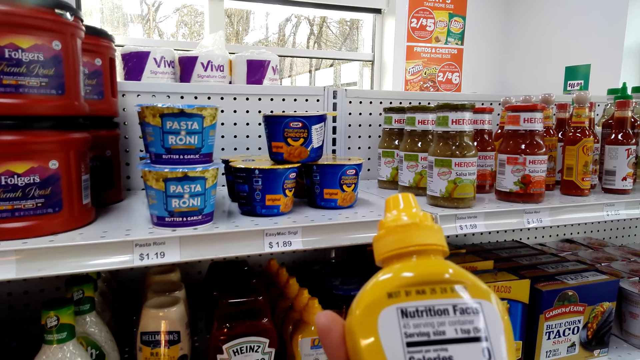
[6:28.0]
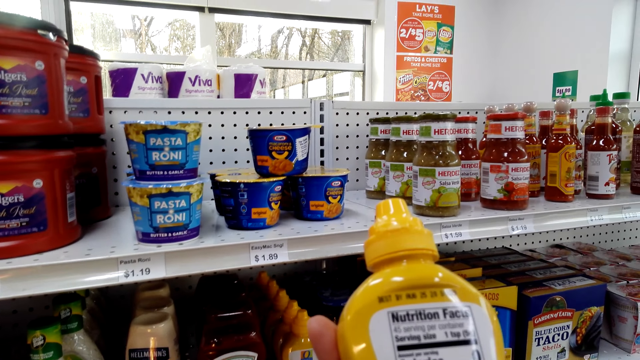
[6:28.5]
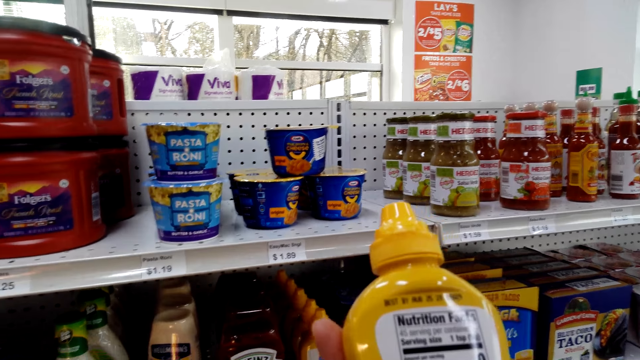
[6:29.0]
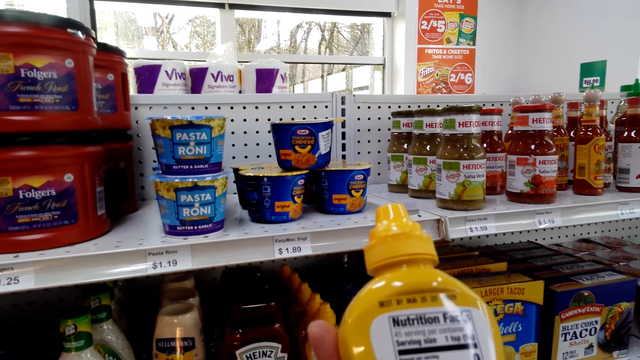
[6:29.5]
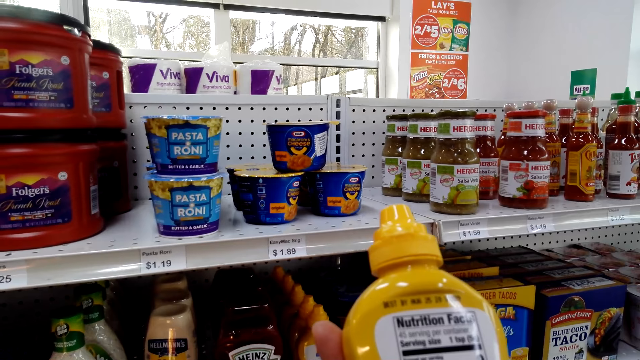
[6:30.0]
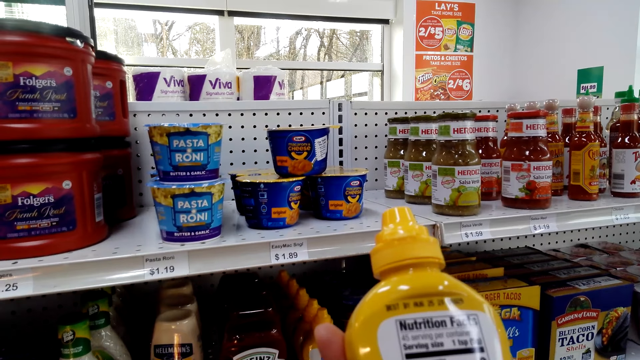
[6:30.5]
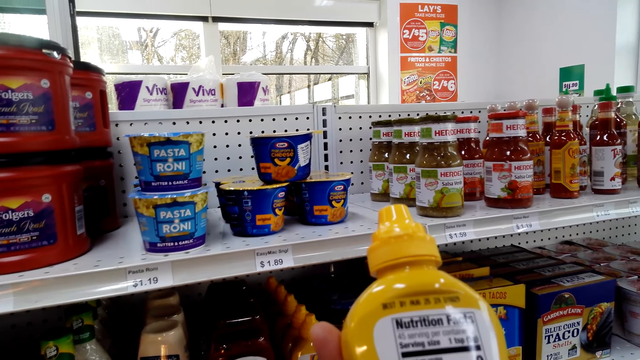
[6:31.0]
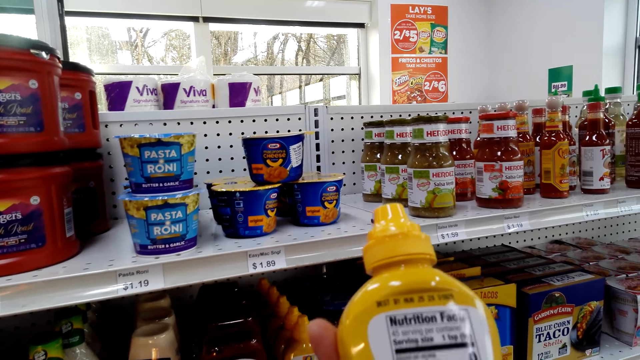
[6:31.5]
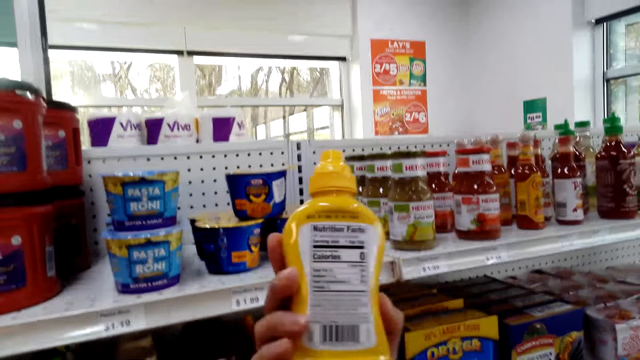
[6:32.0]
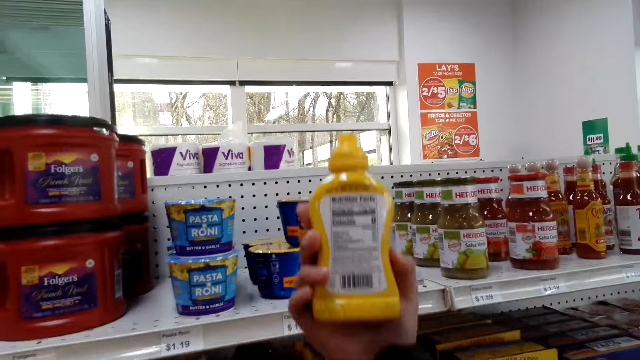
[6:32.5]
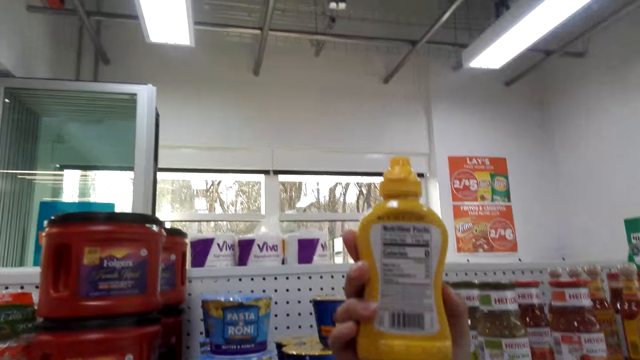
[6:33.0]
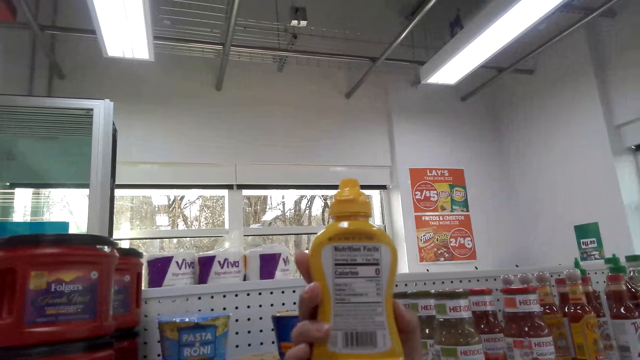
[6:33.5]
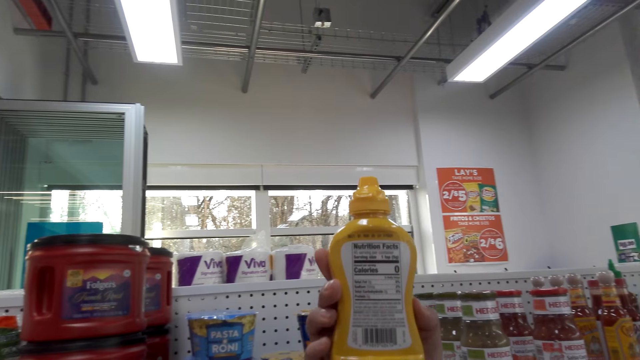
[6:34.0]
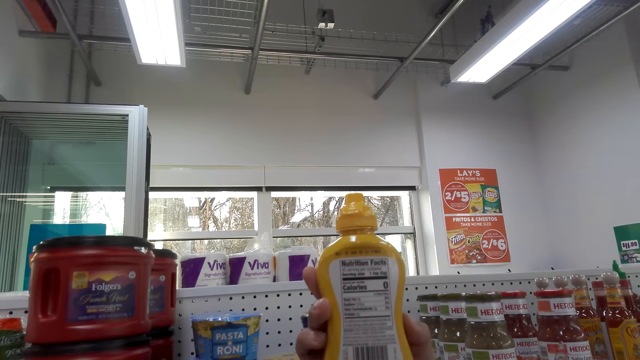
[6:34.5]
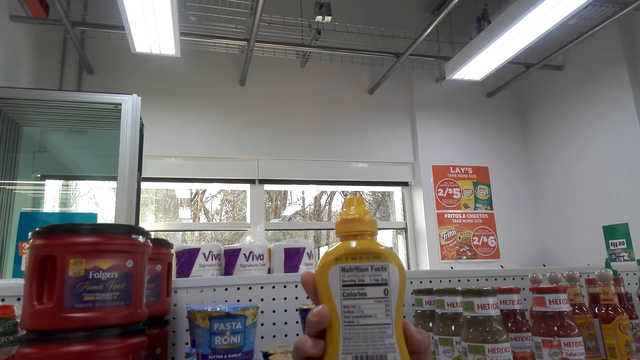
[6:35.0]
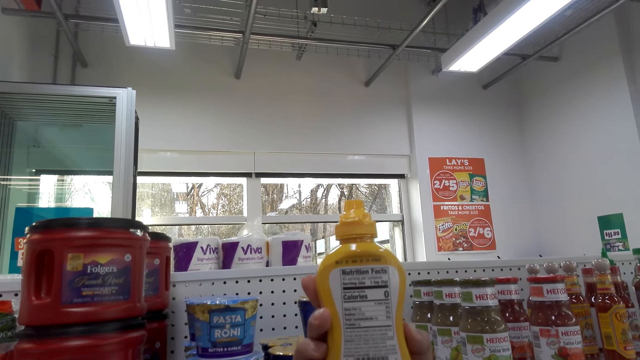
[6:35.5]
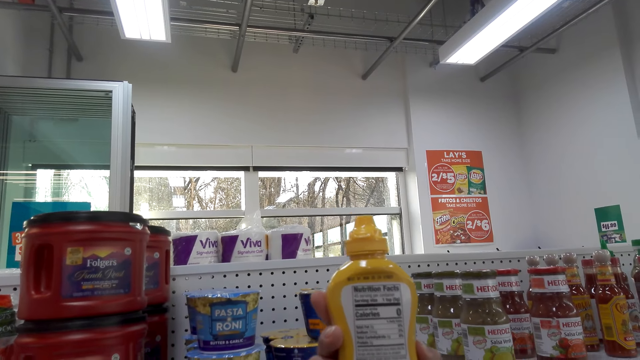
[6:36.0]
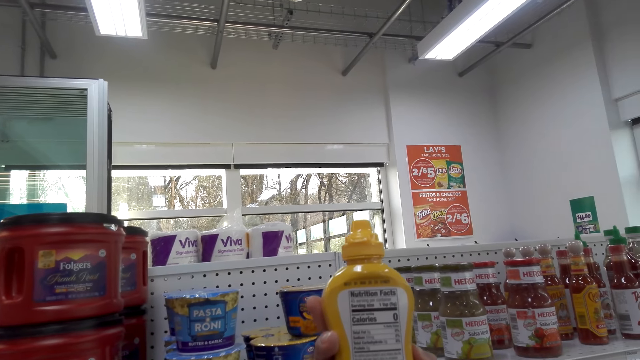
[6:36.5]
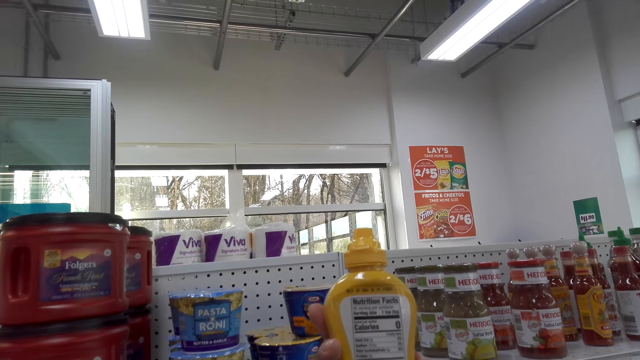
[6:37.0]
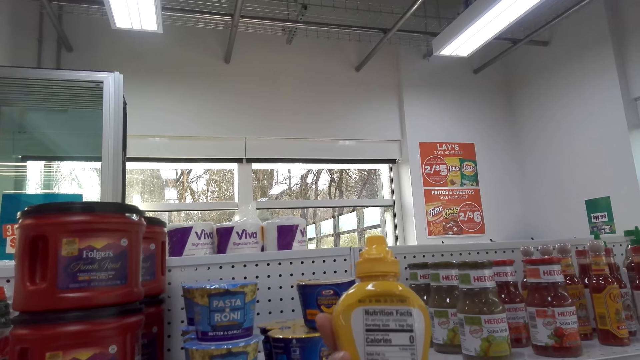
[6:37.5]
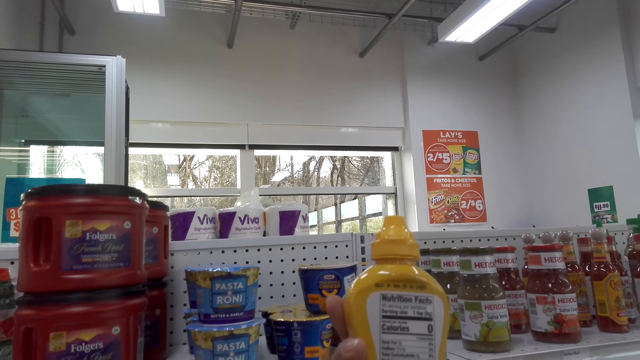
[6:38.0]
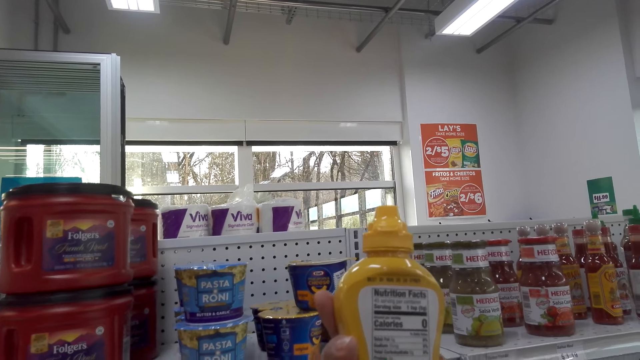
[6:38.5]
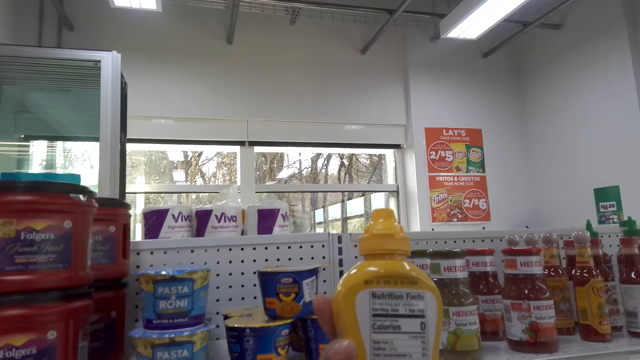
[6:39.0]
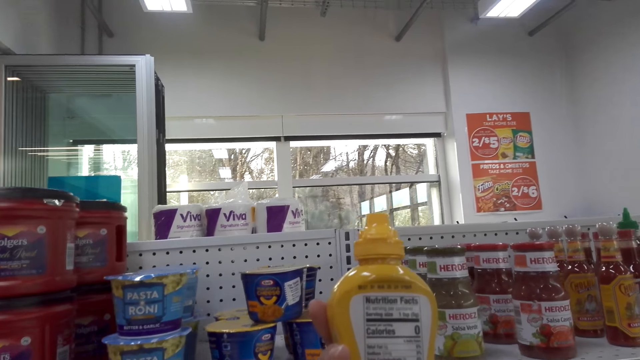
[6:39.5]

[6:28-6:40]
The camera wearer lifts the yellow mayonnaise.

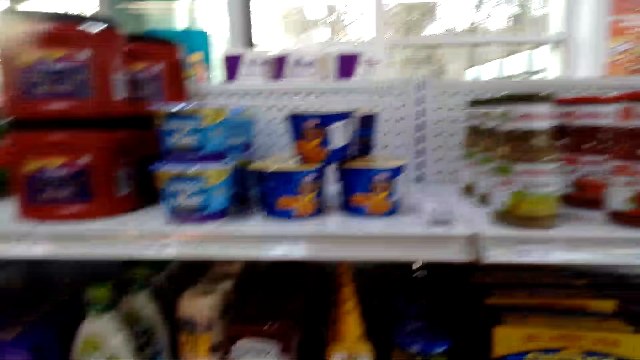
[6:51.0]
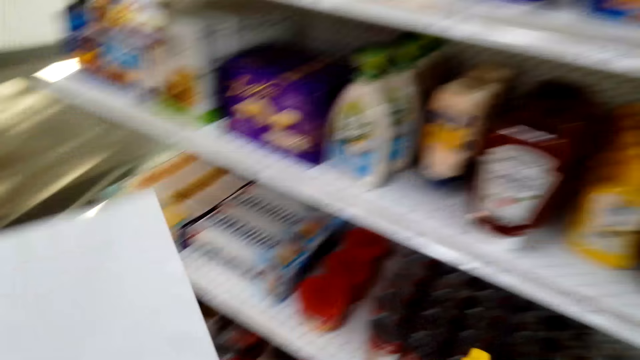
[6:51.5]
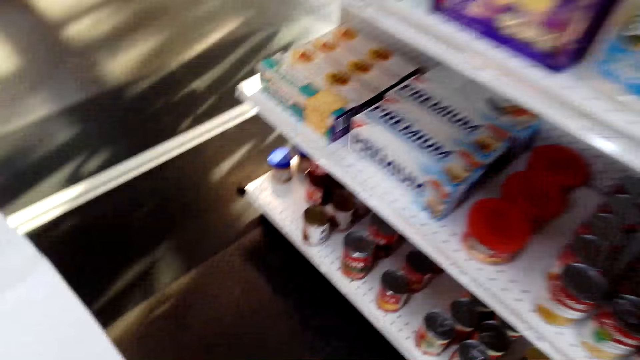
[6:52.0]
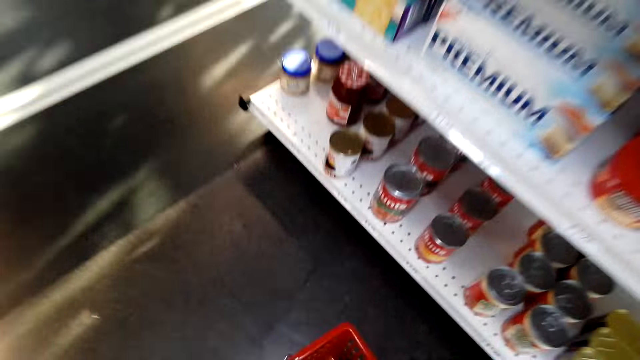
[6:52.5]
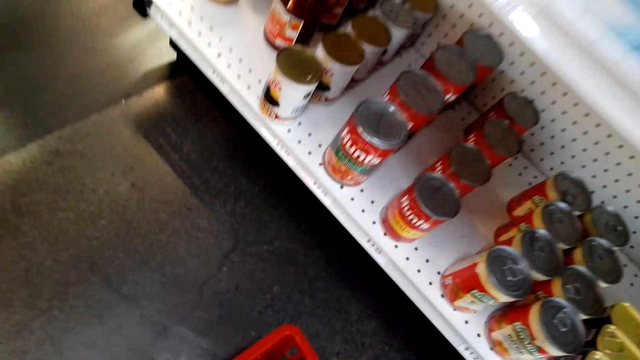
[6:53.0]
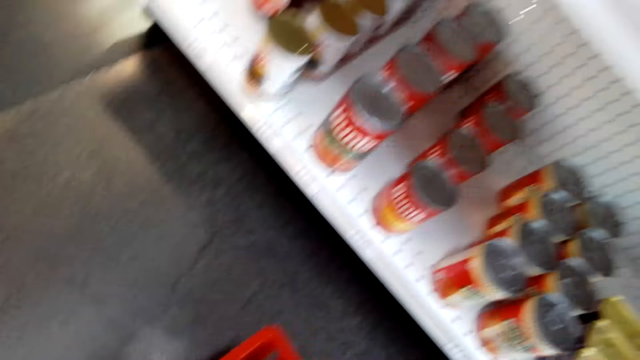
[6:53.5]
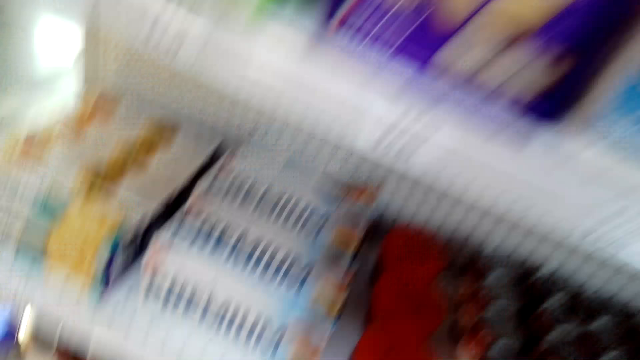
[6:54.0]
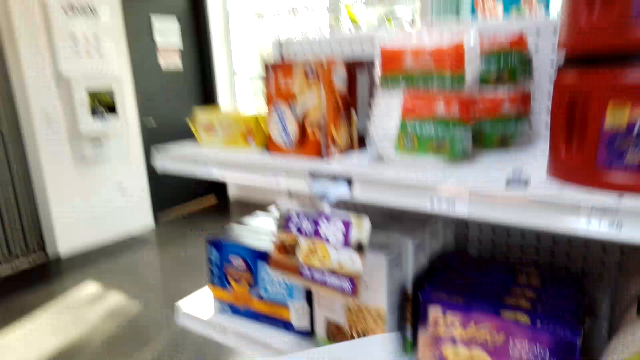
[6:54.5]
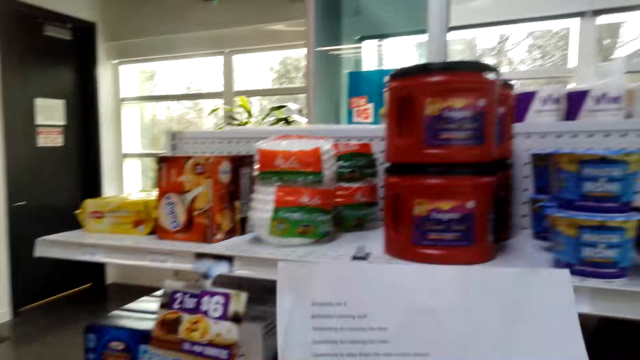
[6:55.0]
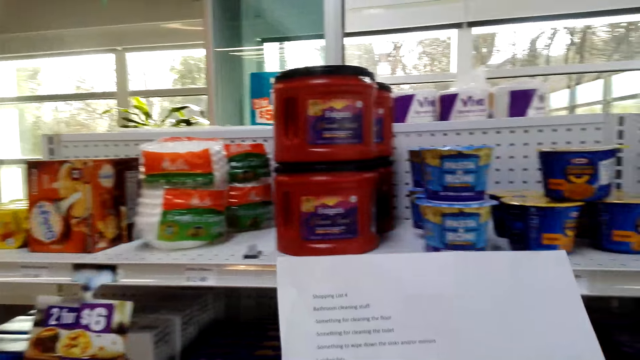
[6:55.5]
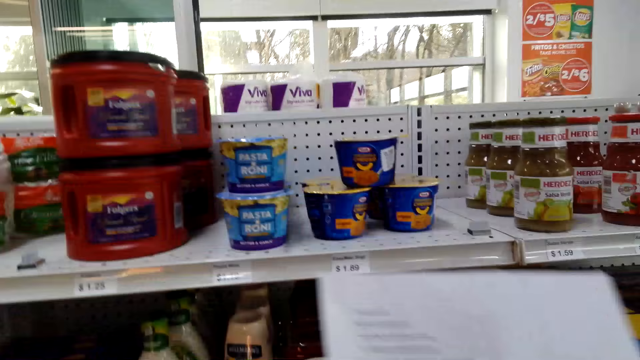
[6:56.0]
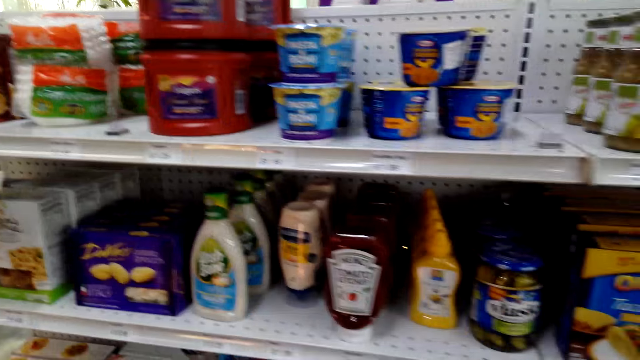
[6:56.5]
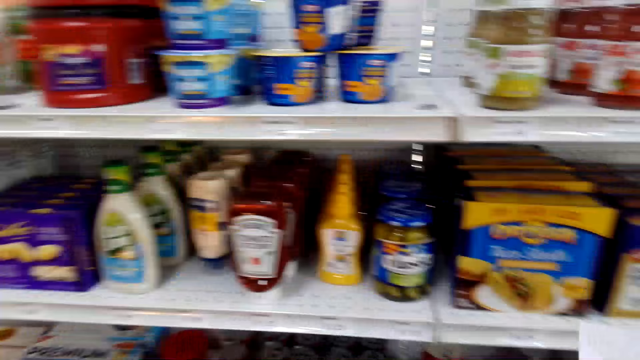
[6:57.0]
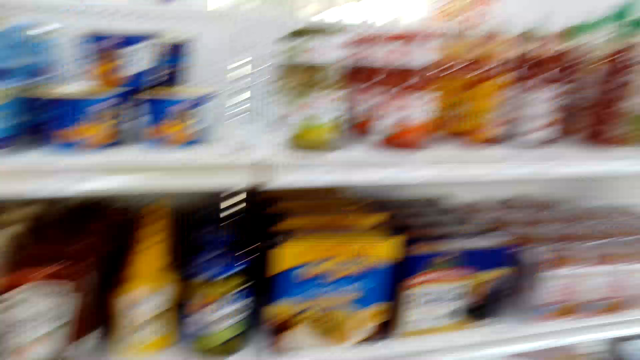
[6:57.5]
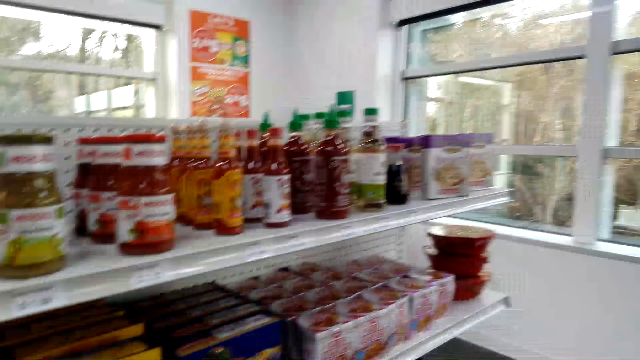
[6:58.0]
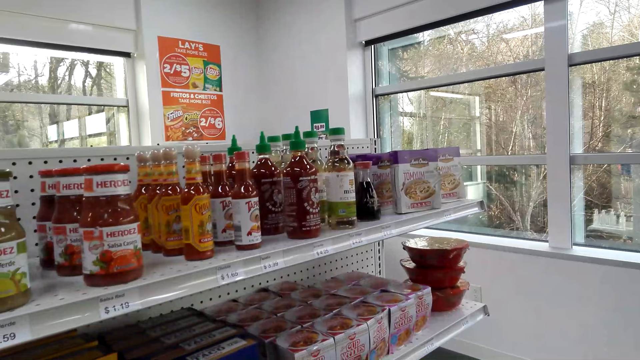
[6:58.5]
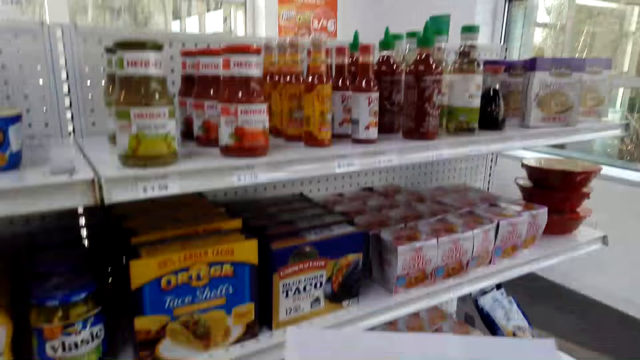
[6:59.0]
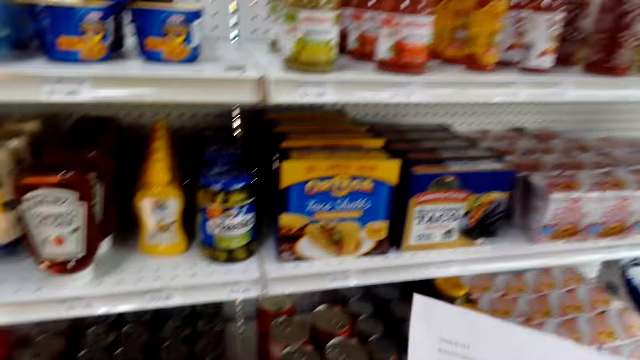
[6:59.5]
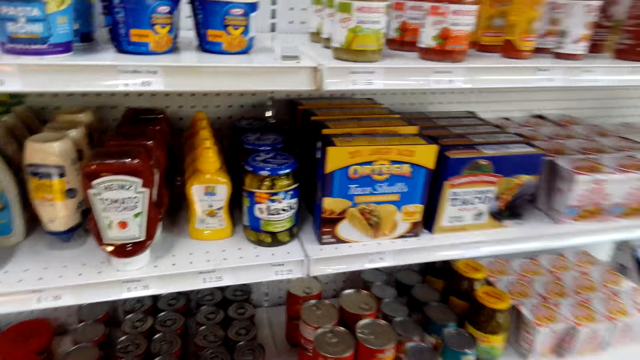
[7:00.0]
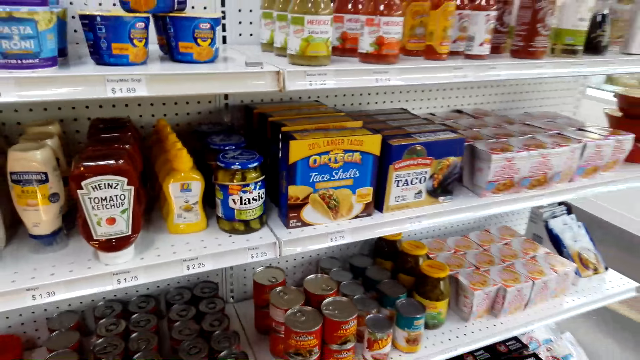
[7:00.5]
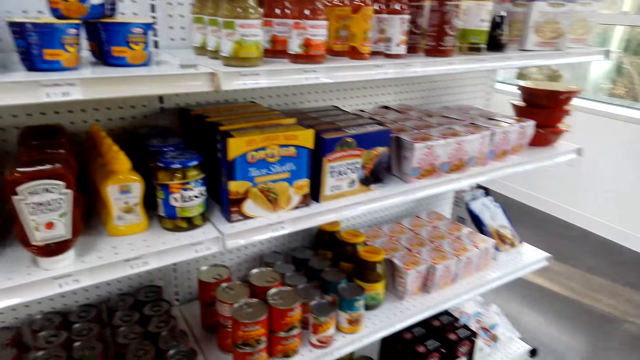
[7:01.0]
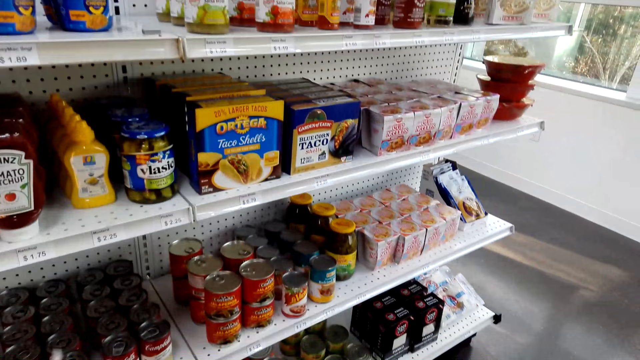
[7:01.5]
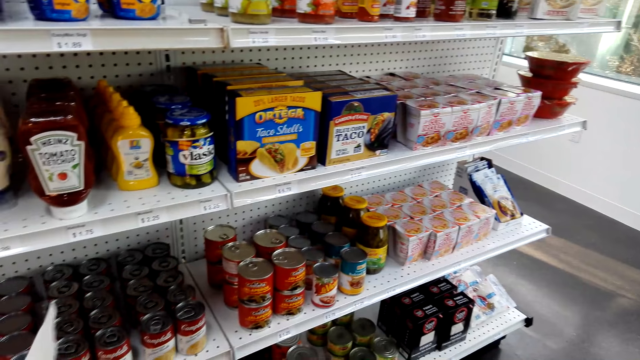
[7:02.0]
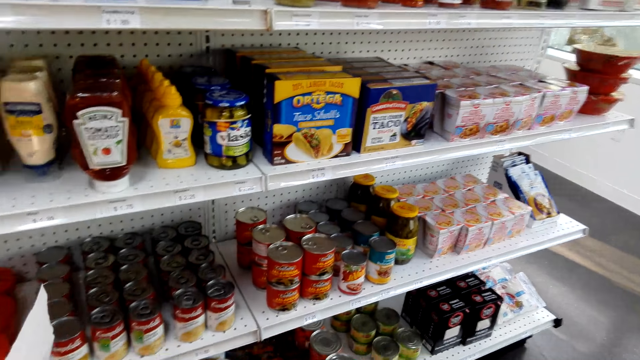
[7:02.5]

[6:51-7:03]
The camera wearer places the yellow mayonnaise in the basket trolley. They hold the list paper and read the piece of paper. They look at the items on the shelves.
